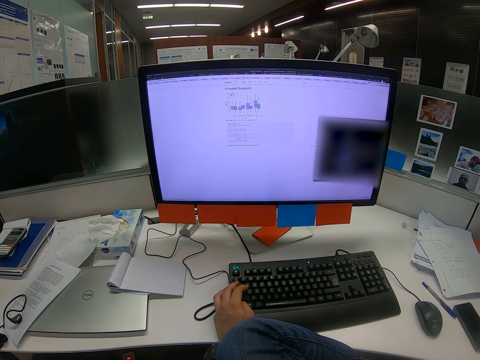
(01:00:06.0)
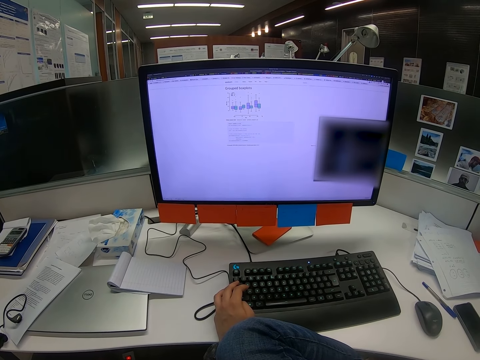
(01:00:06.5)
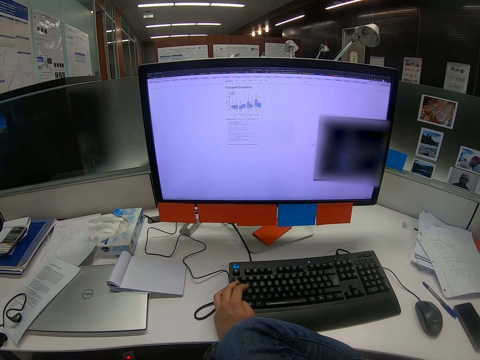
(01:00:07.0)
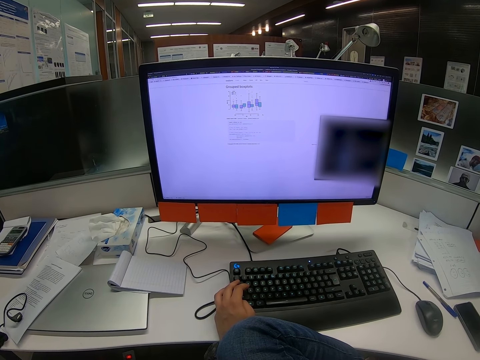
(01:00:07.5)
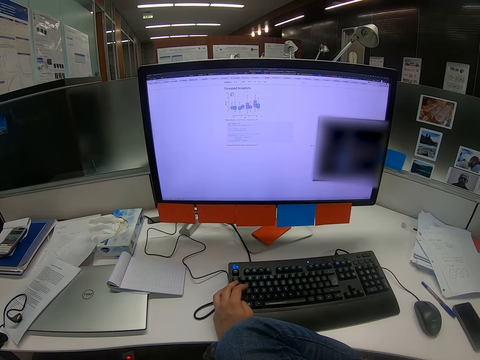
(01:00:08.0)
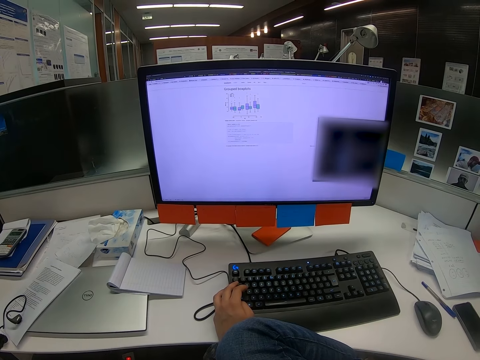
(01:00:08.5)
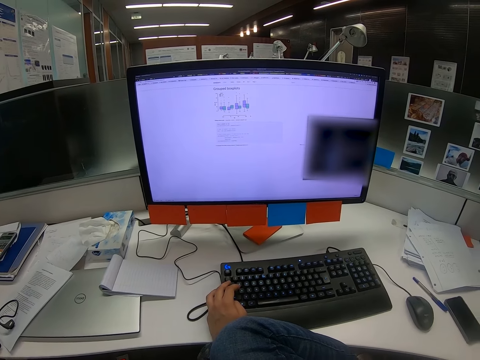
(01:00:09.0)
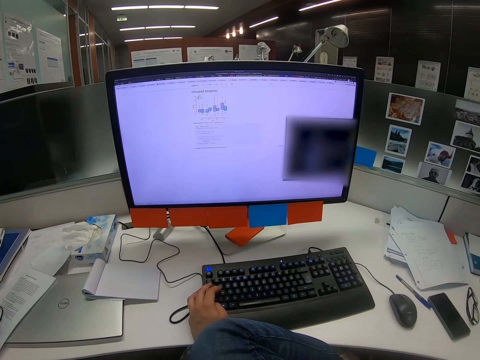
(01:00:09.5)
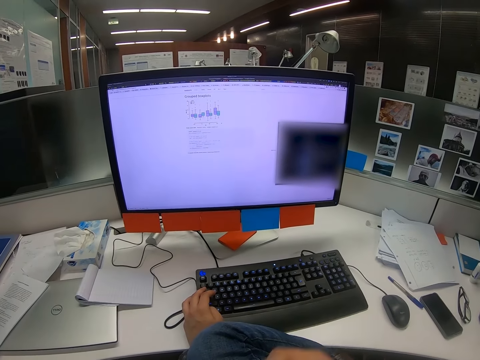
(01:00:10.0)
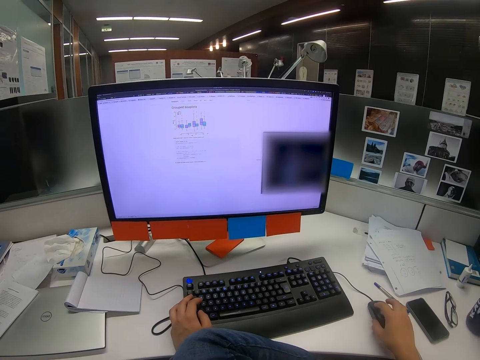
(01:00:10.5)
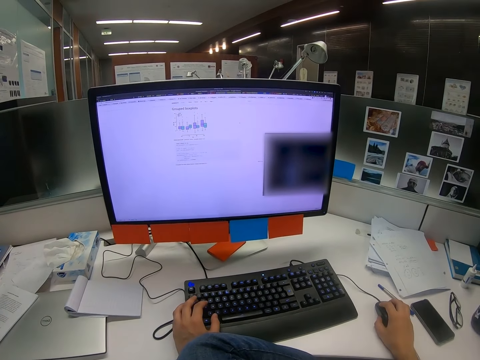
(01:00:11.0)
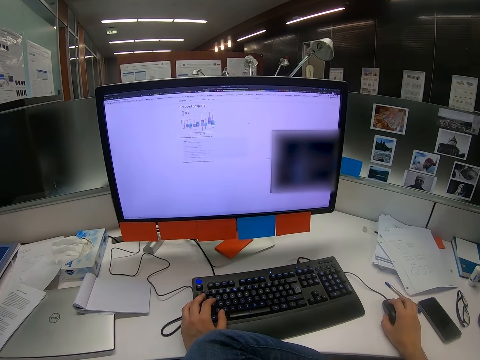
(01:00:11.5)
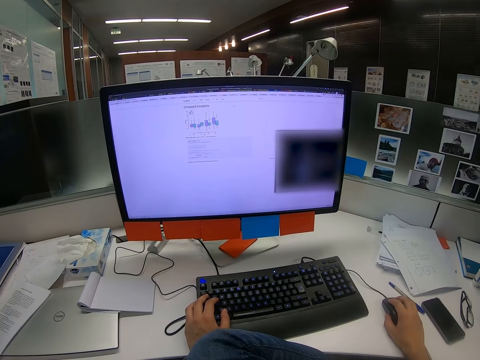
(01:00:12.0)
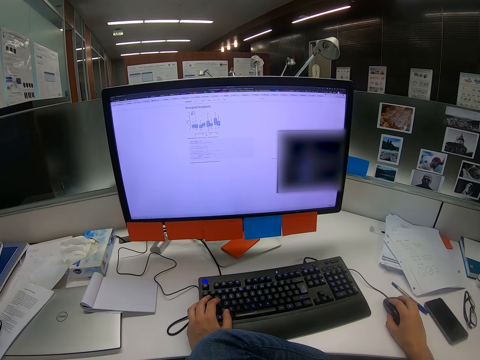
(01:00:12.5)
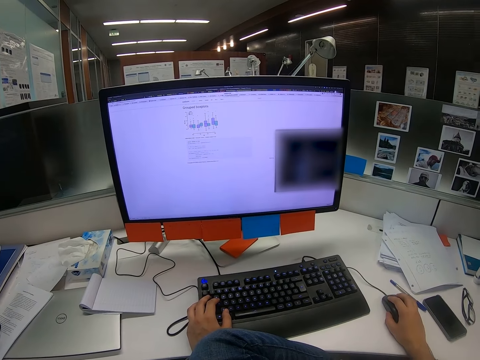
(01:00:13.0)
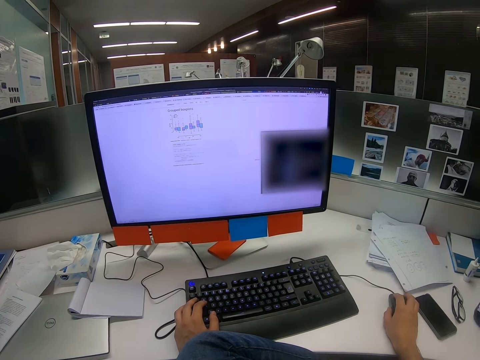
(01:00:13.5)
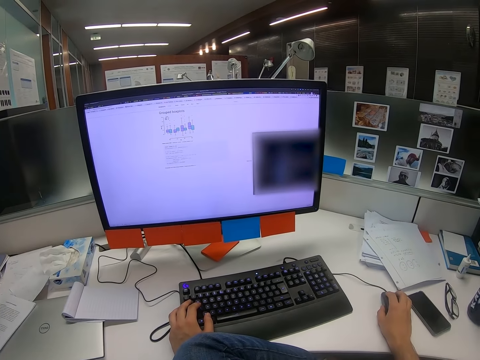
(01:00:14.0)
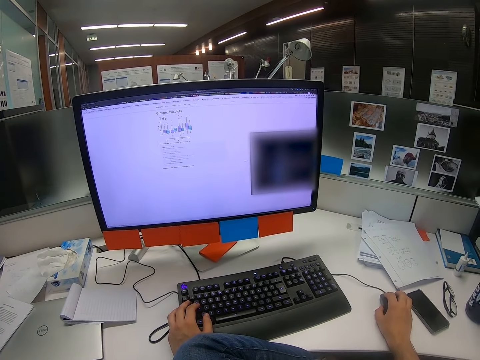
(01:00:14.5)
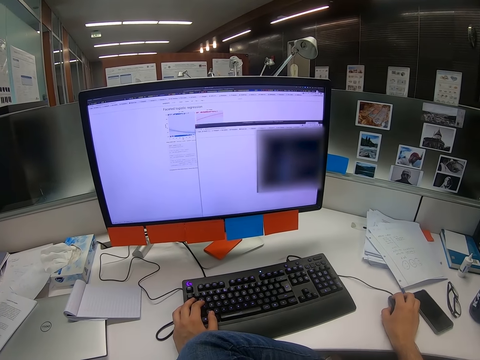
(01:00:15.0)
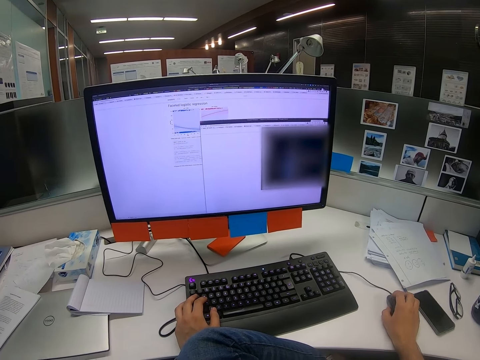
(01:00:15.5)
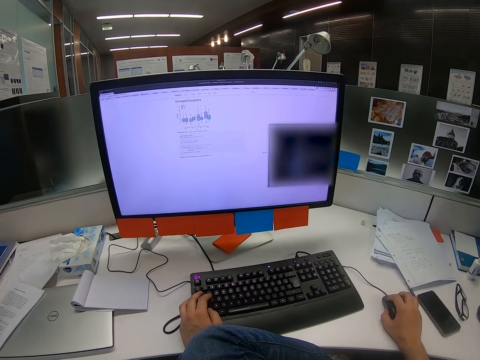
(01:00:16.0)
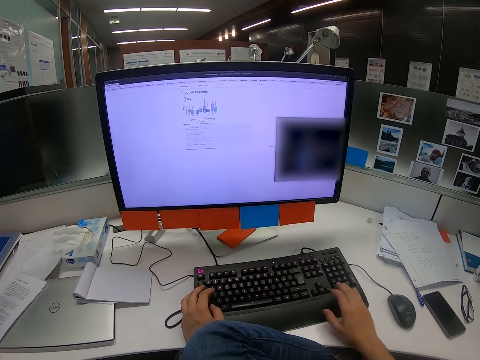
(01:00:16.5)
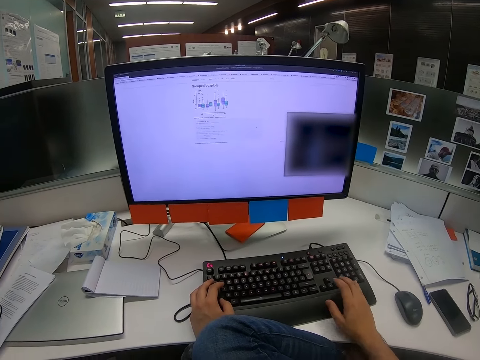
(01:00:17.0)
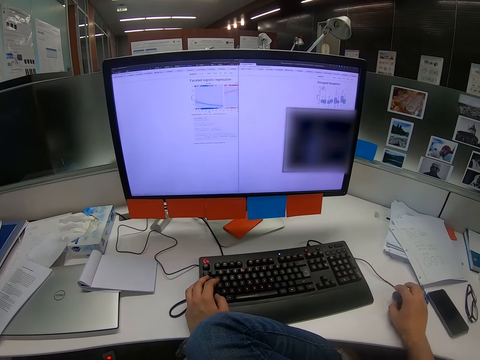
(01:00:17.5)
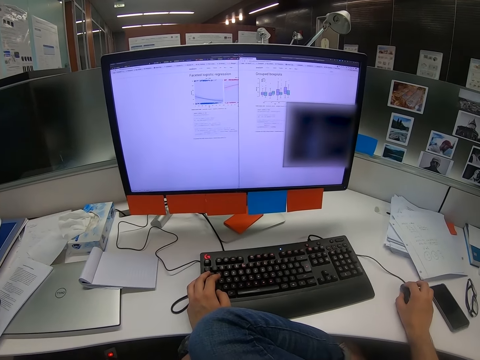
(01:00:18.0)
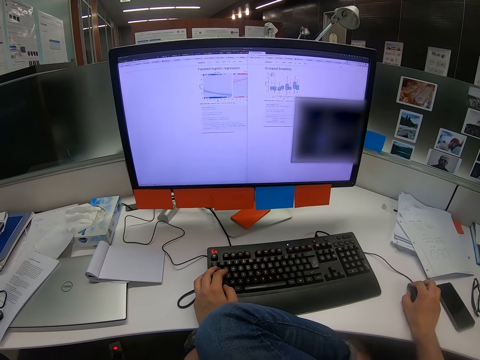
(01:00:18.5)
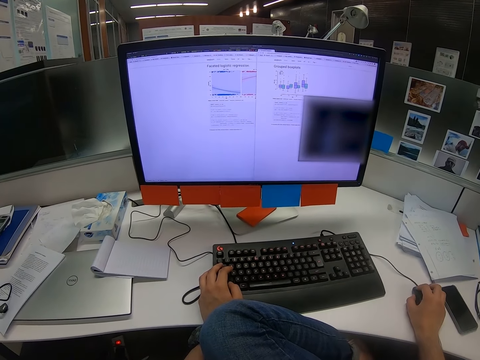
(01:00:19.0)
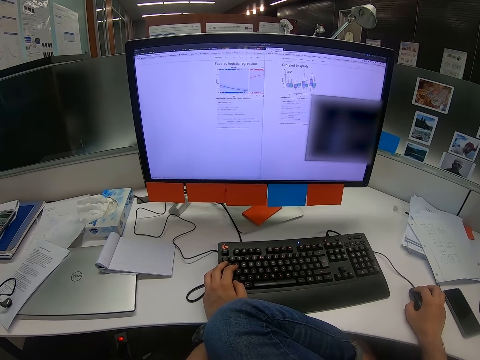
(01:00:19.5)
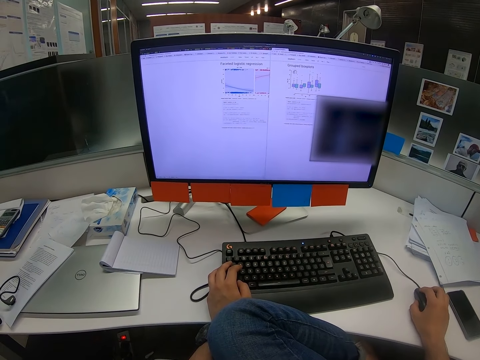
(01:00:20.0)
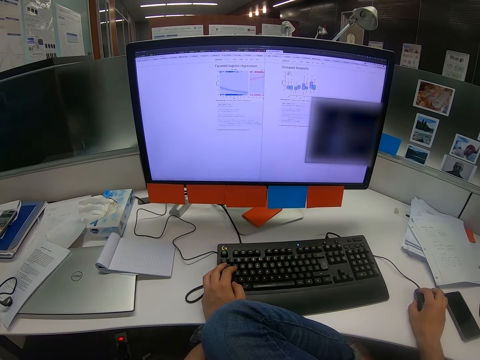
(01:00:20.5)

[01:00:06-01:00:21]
The camera wearer reads on the computer. They put a hand on the mouse. They scroll the computer with the mouse. They click on the mouse. They type on the keyboard with both hands. They scroll on the computer with the mouse. They put a hand on the mouse.

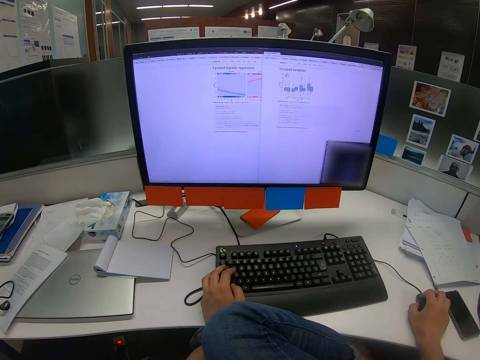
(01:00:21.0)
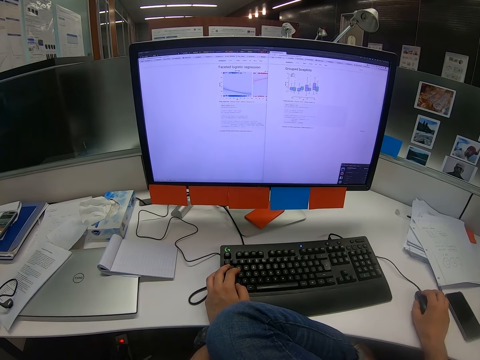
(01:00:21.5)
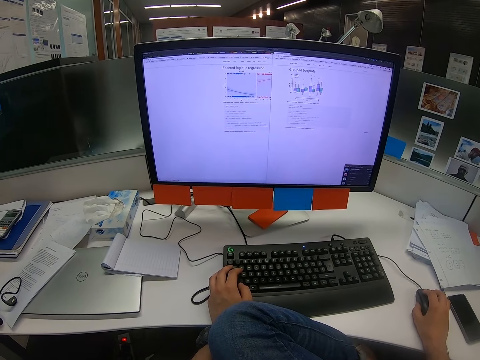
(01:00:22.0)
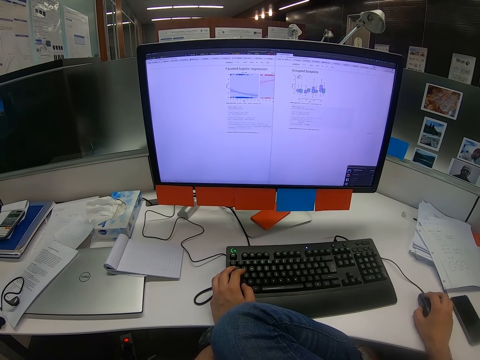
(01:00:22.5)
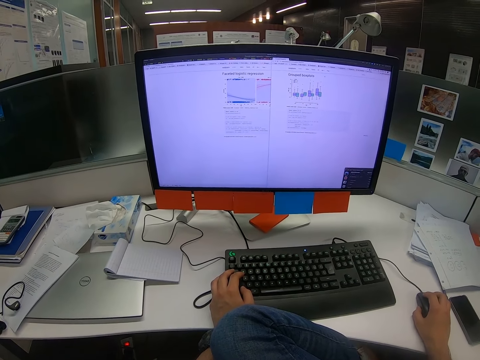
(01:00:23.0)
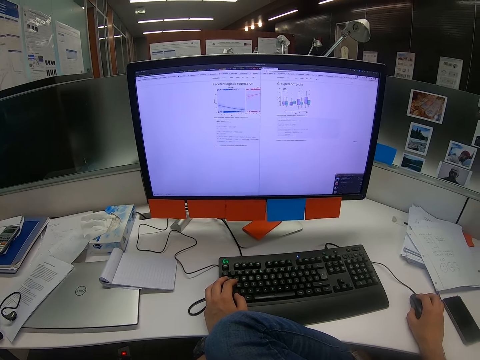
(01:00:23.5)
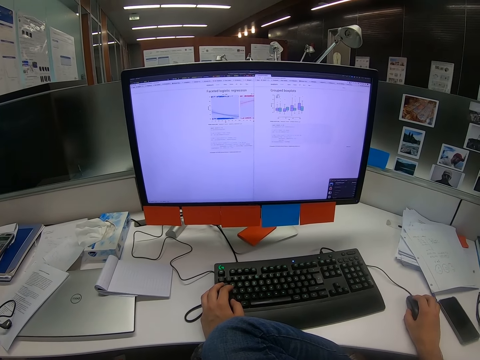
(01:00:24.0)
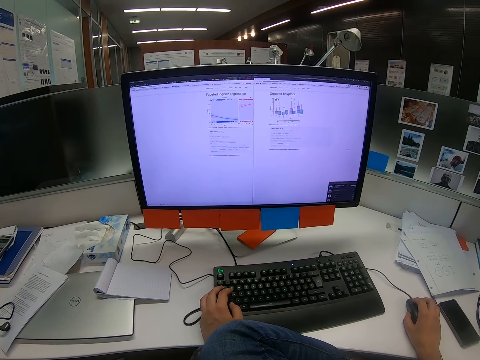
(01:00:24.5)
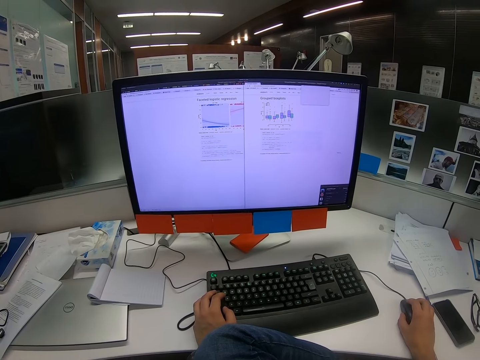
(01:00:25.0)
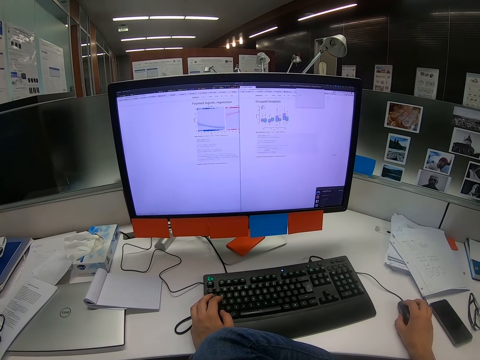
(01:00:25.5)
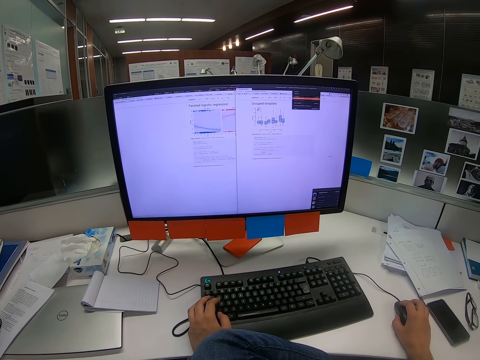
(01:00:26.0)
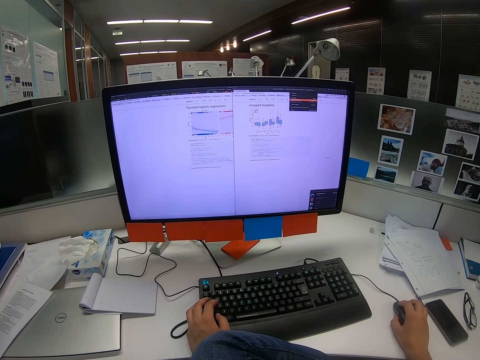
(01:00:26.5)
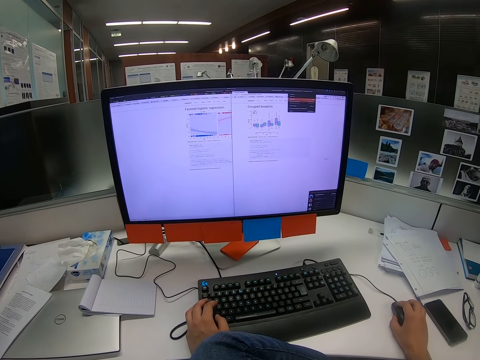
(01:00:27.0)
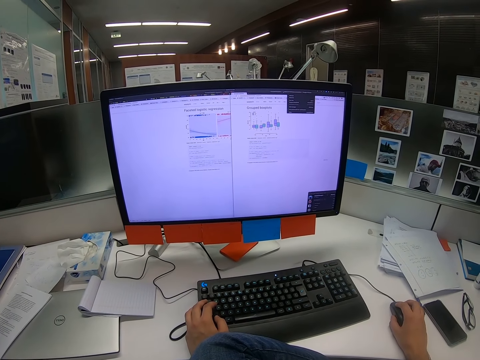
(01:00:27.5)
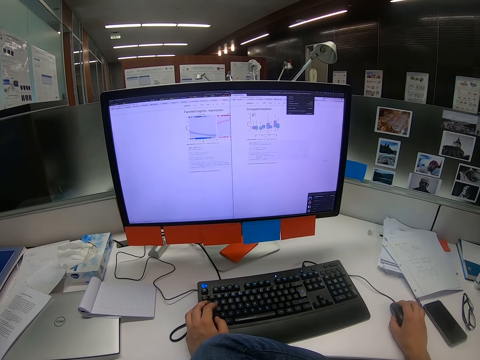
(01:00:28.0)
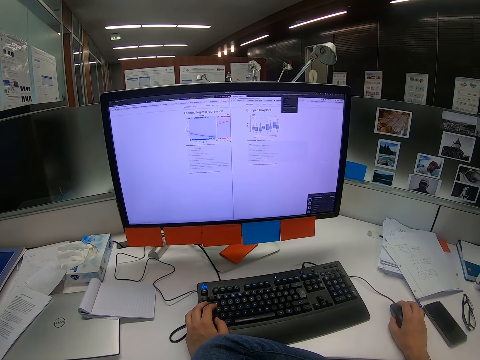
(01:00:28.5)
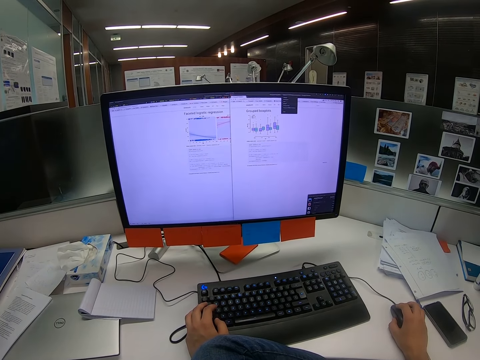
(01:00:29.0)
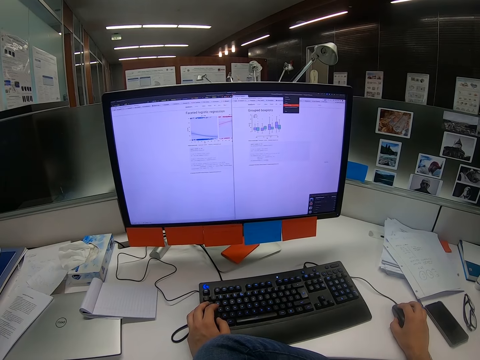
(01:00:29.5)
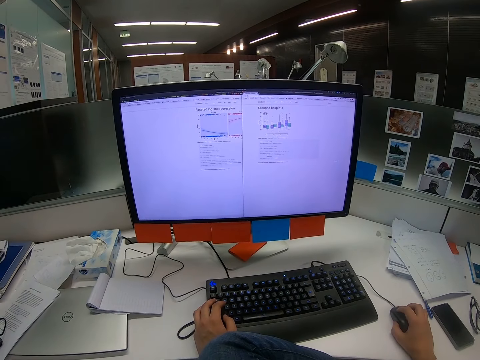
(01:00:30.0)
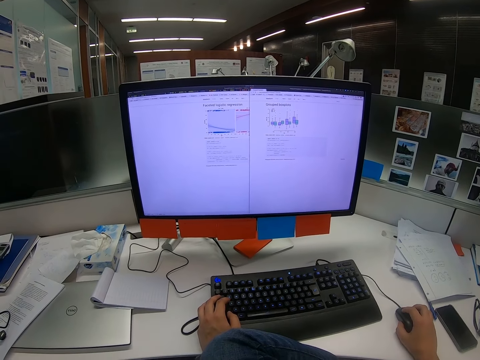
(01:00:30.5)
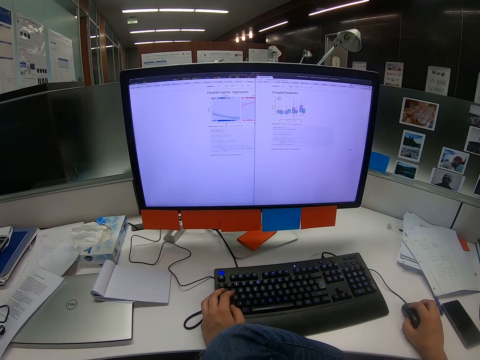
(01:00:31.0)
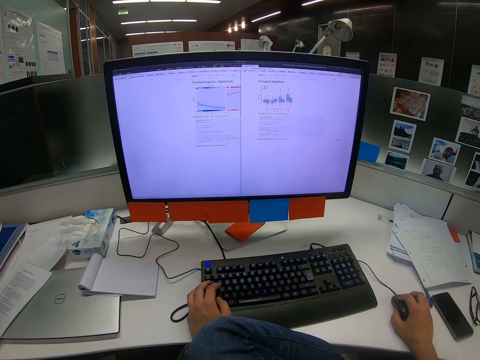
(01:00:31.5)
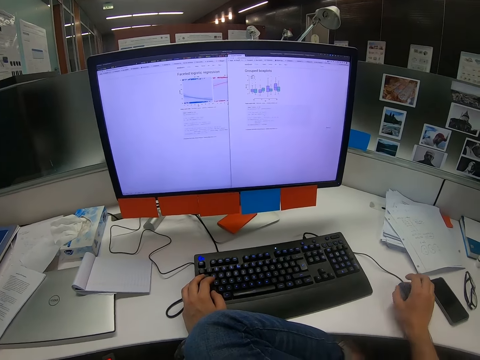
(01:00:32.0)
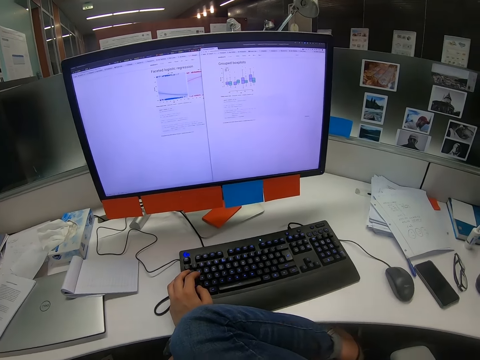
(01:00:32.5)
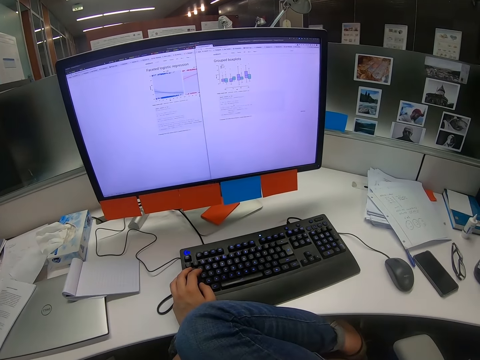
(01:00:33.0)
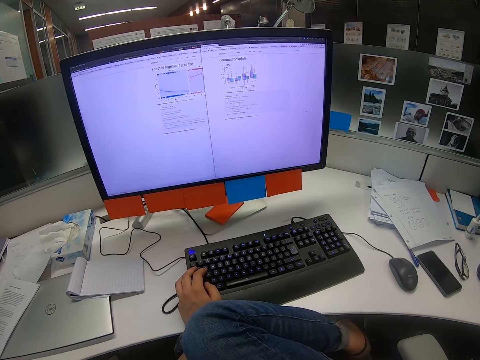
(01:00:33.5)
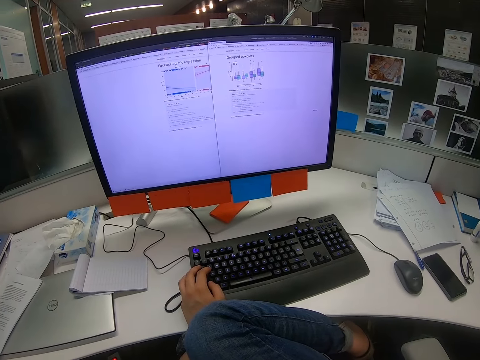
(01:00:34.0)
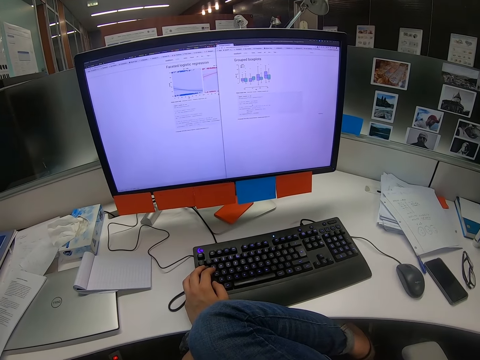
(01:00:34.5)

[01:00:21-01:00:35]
The camera wearer drags an image on the computer. They read on the computer. They click tabs on the computer. They touch their face. They move the right hand across.
